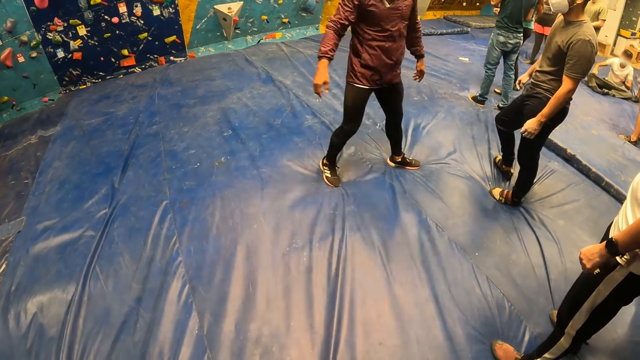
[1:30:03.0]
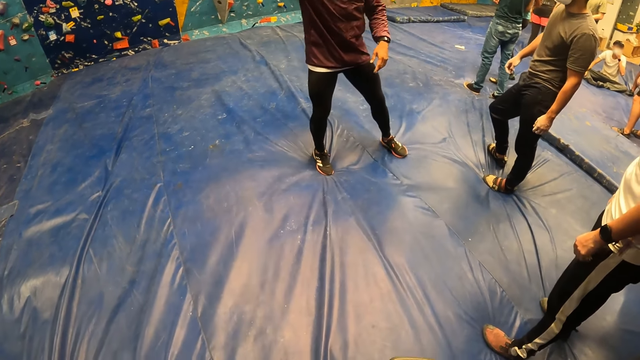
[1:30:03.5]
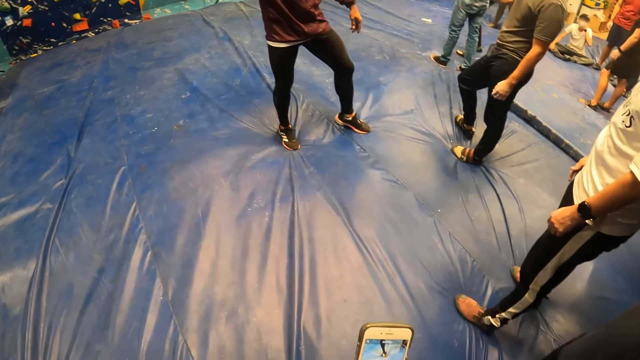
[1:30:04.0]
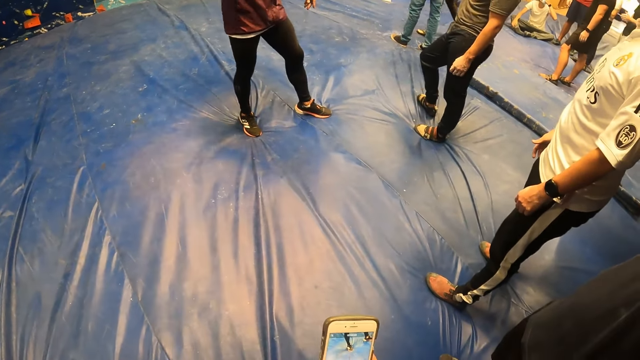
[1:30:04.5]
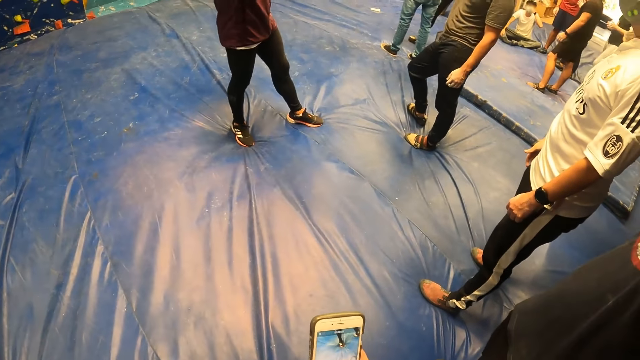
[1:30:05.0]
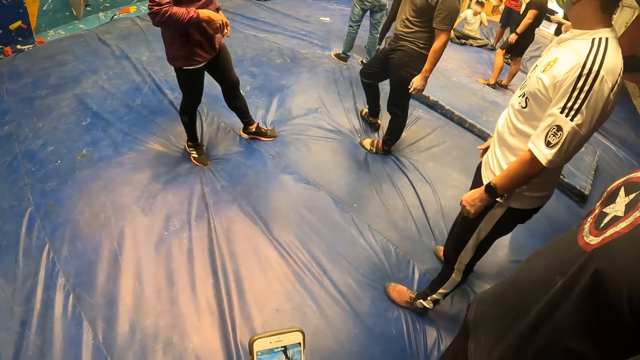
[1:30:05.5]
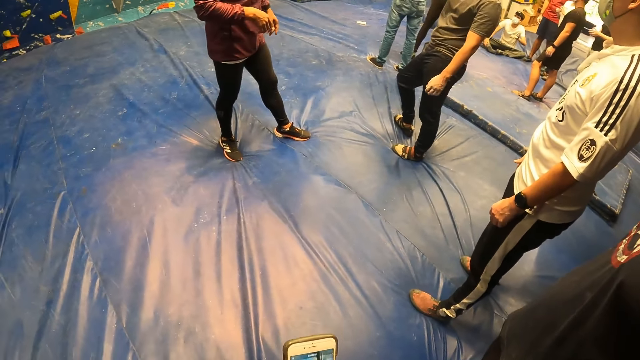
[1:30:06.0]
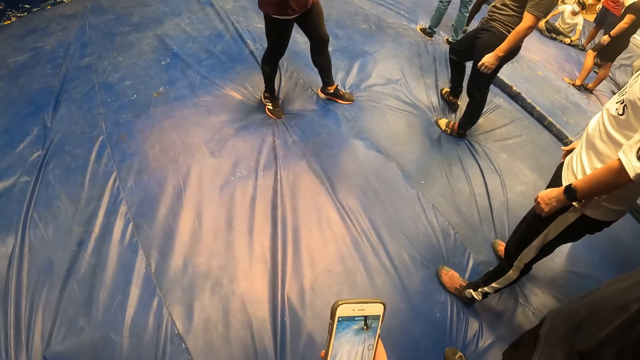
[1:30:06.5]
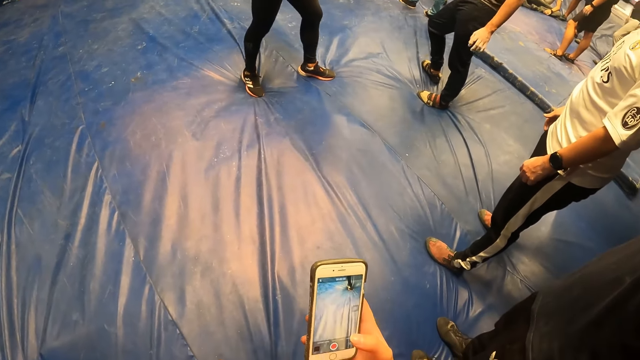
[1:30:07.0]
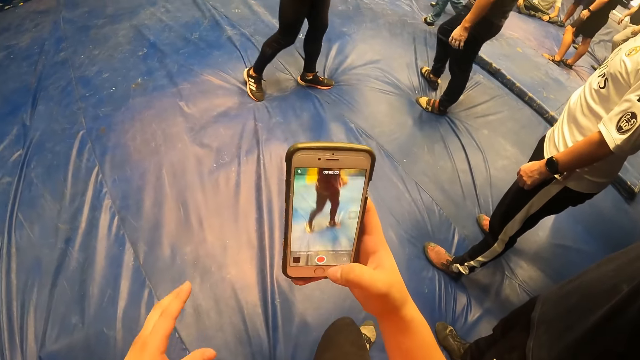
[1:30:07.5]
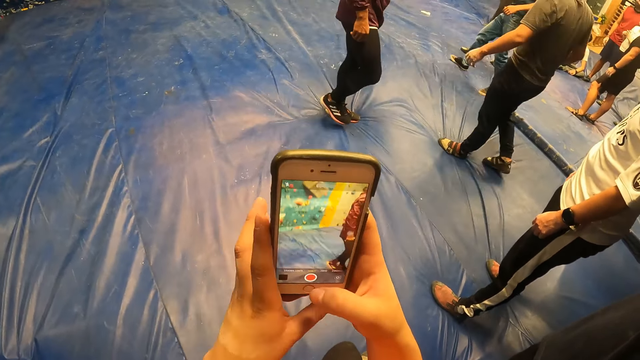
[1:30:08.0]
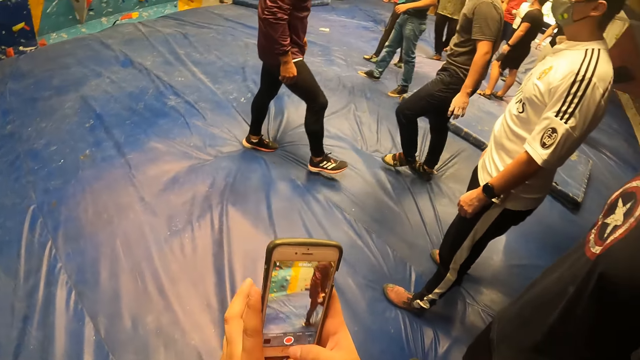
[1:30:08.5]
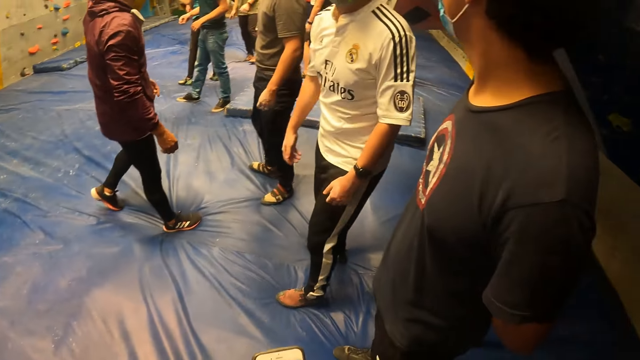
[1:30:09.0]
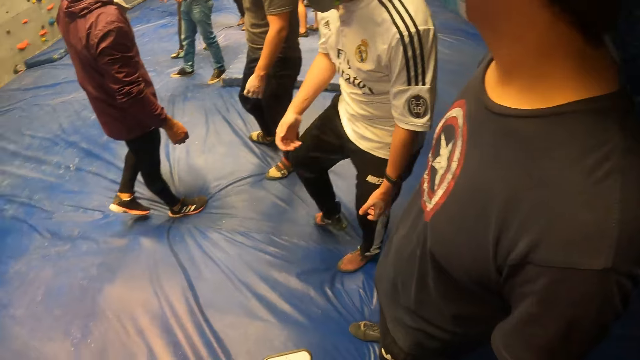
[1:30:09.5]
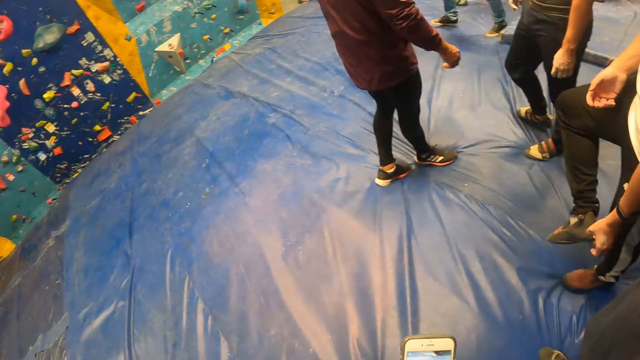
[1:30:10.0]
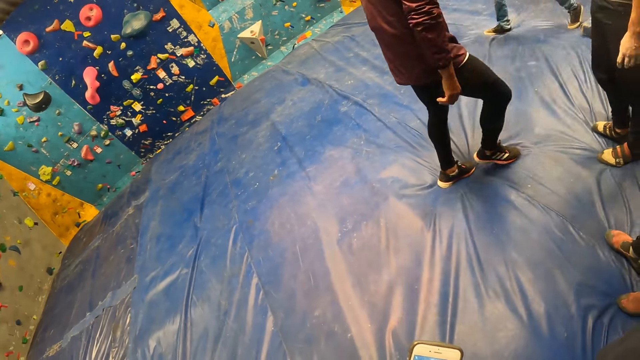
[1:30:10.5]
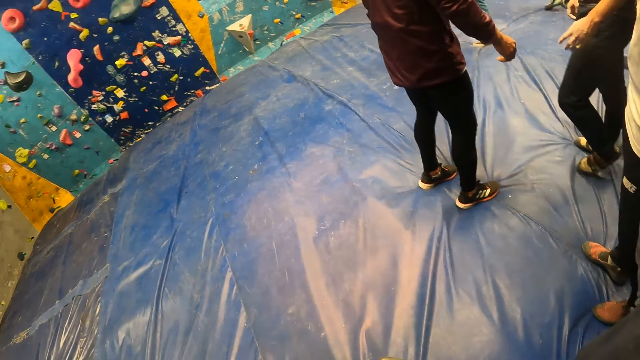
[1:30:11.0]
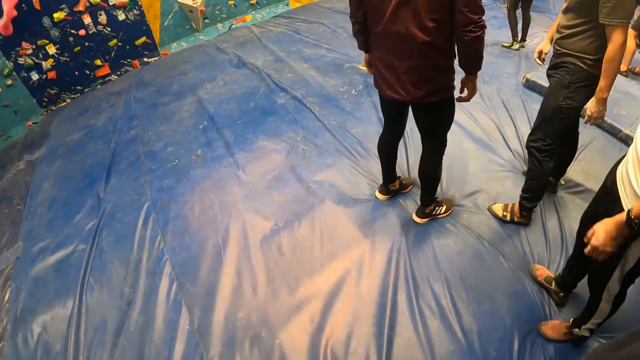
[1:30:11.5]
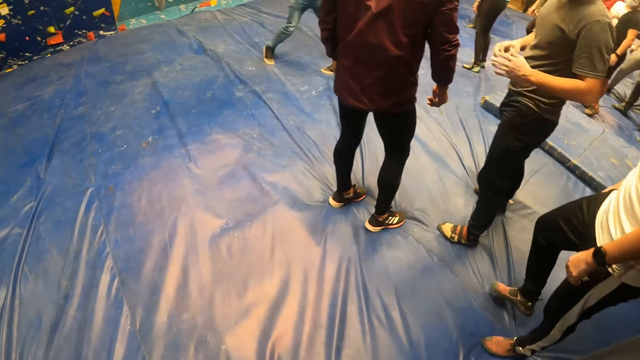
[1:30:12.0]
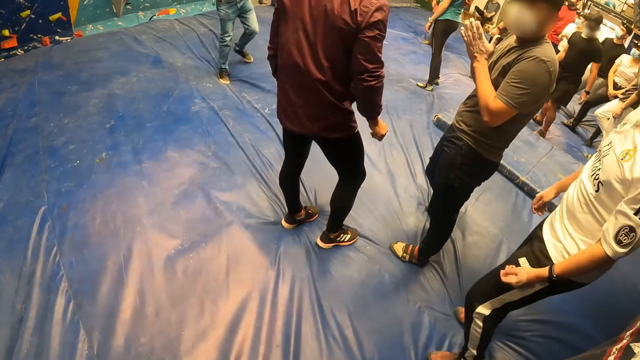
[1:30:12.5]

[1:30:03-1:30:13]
The camera wearer interacts with the phone with both hands.

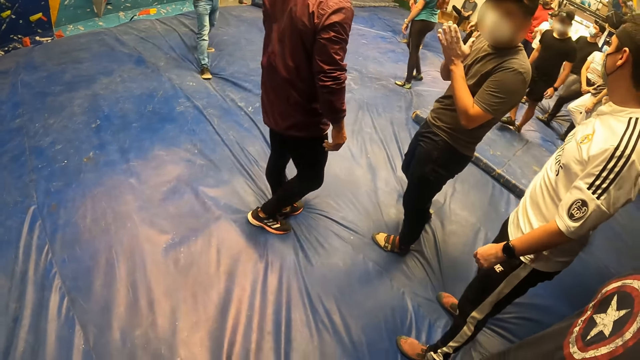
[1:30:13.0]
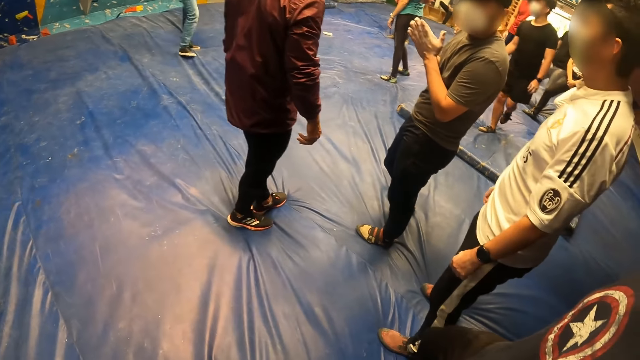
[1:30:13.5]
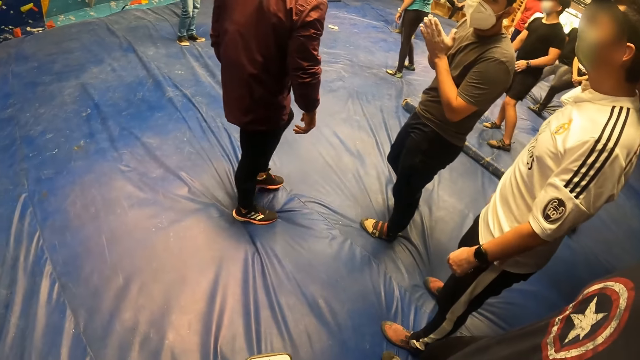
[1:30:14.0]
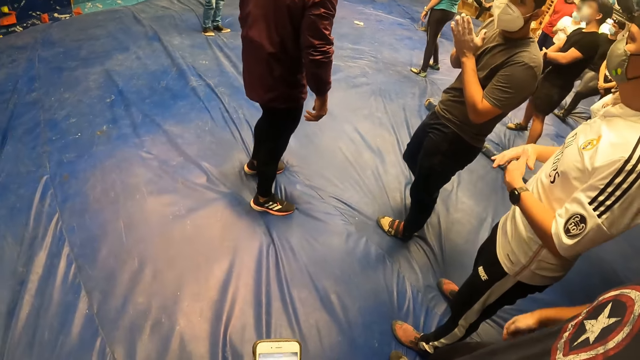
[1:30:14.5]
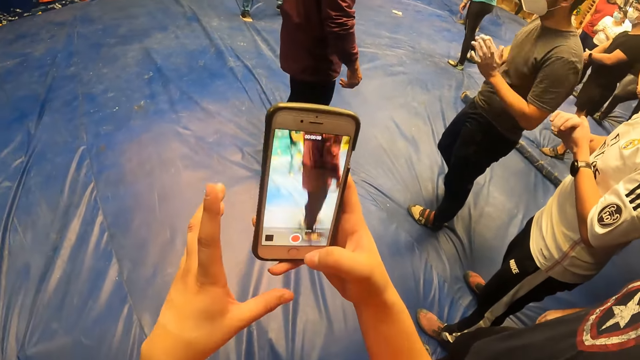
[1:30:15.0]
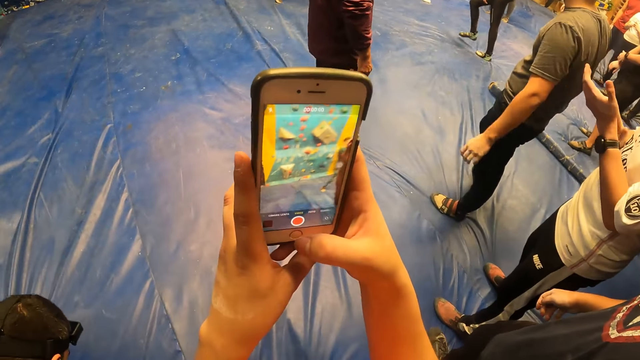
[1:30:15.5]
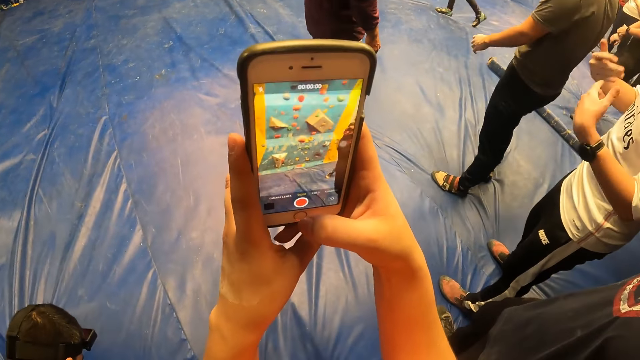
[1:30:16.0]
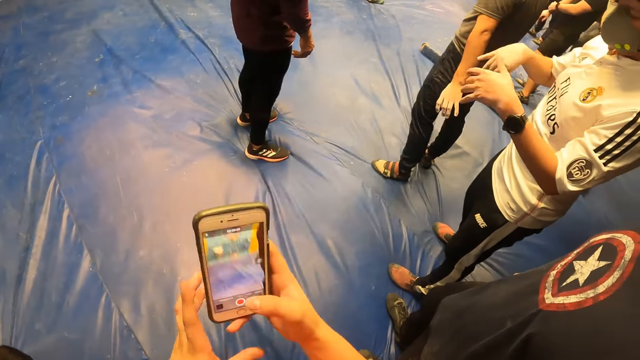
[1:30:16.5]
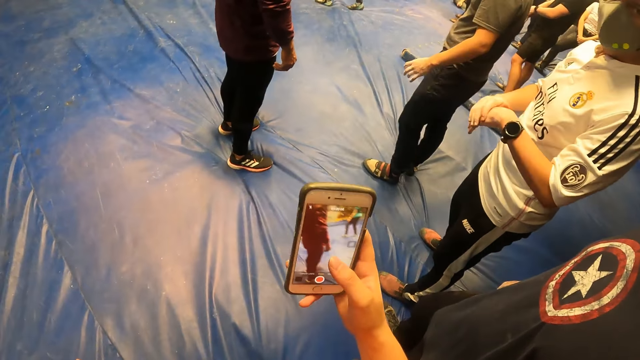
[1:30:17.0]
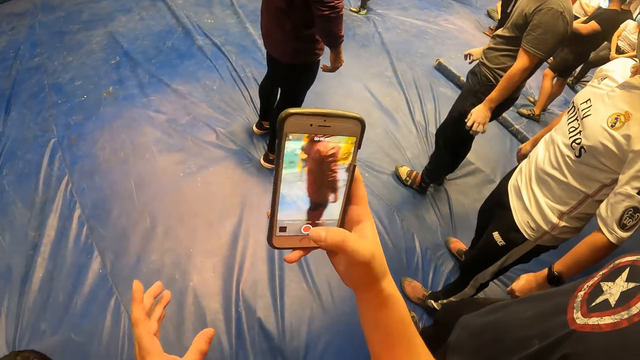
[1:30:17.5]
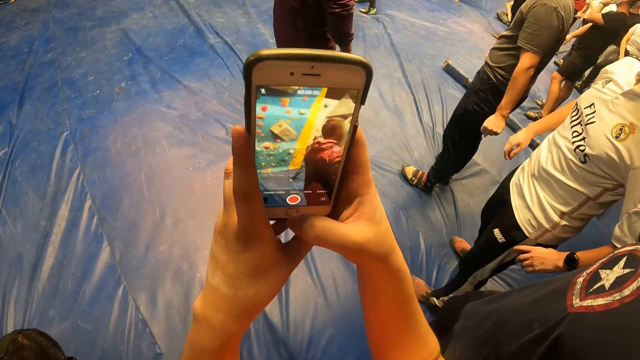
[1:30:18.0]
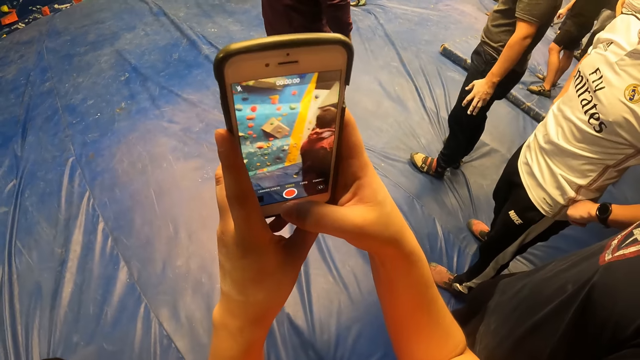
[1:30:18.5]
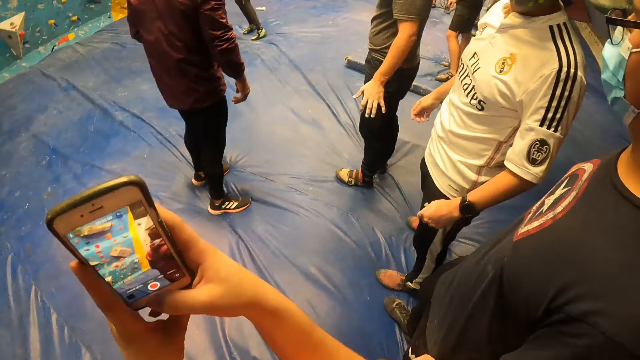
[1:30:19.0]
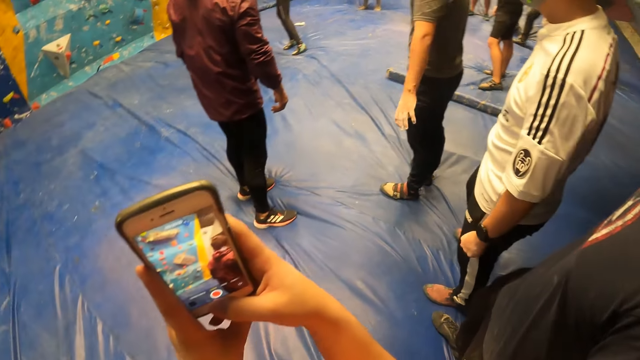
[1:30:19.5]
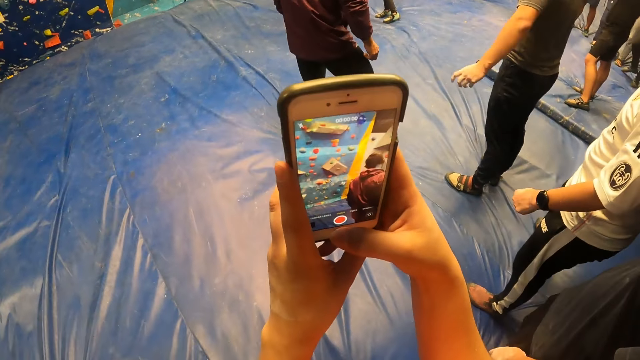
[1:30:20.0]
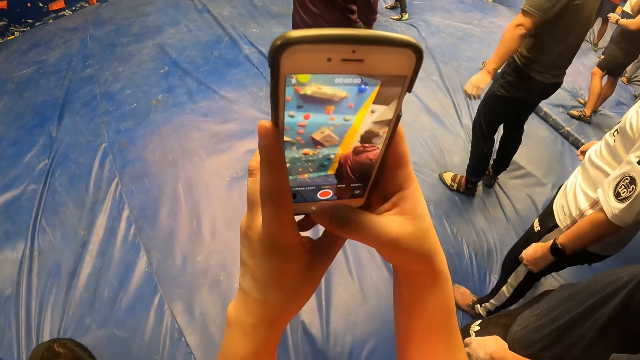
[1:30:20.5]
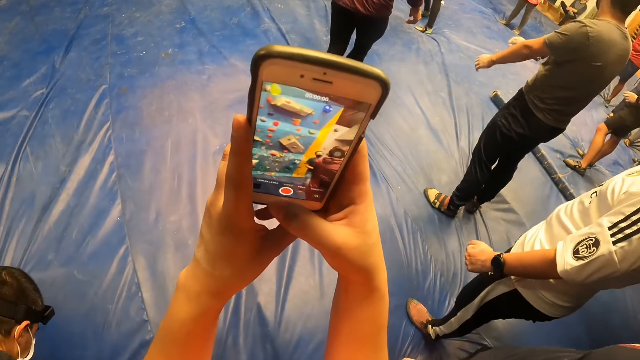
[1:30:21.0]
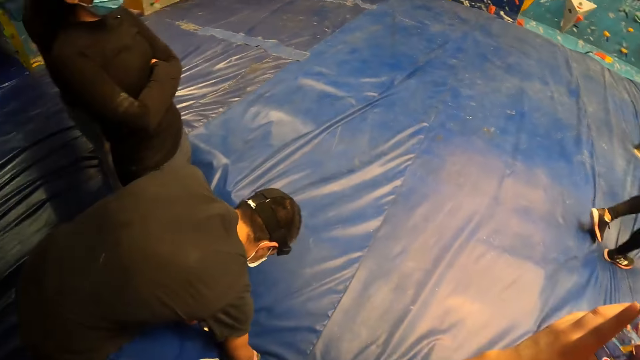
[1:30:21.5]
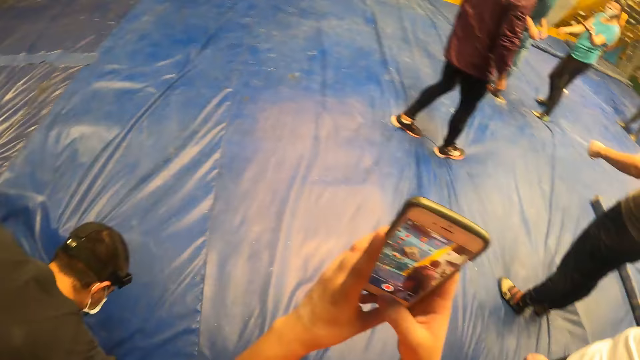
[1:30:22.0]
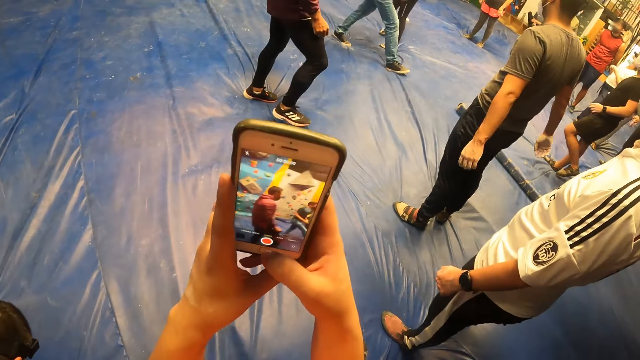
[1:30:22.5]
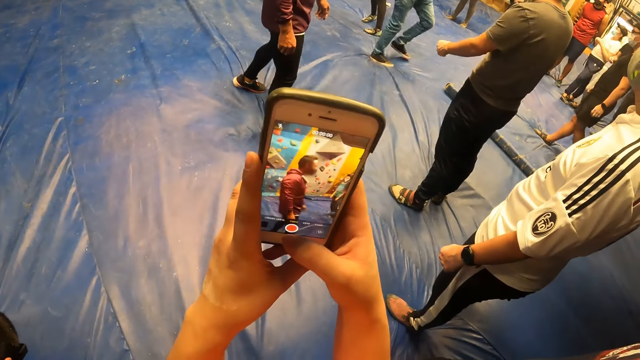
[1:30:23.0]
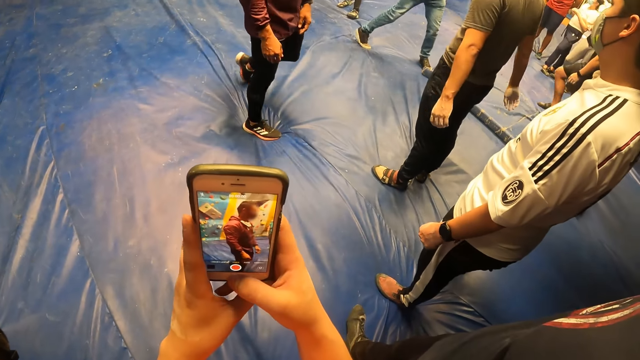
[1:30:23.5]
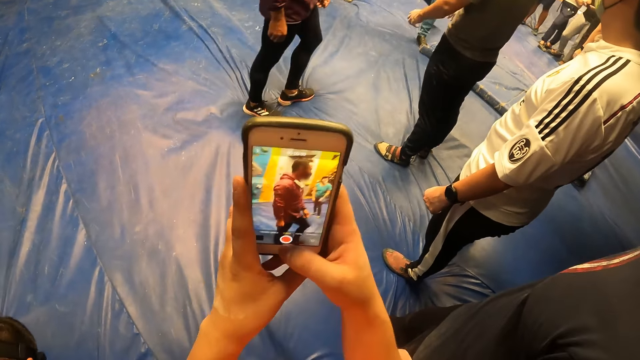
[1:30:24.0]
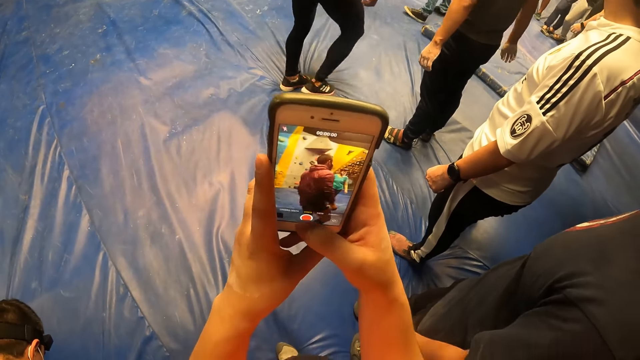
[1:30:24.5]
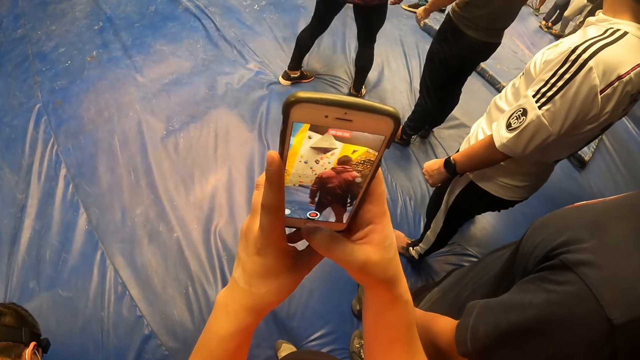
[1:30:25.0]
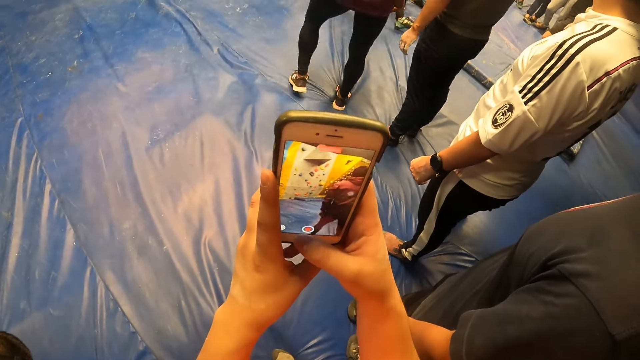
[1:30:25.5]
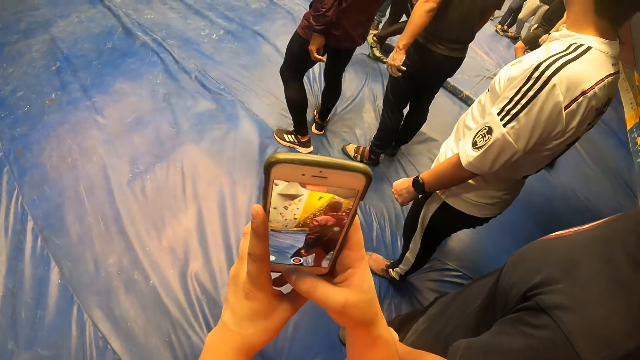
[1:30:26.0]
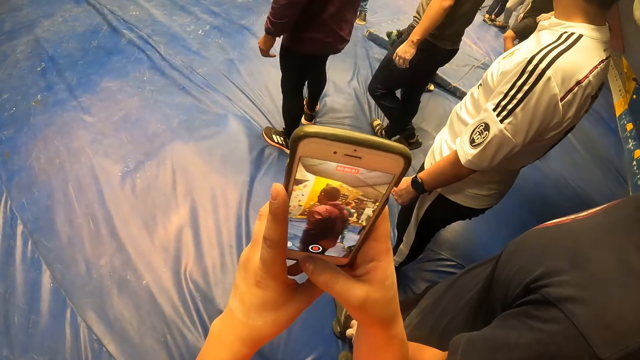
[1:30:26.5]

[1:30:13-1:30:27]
The camera wearer takes a video using the phone. They look around. They take a video using the phone.
